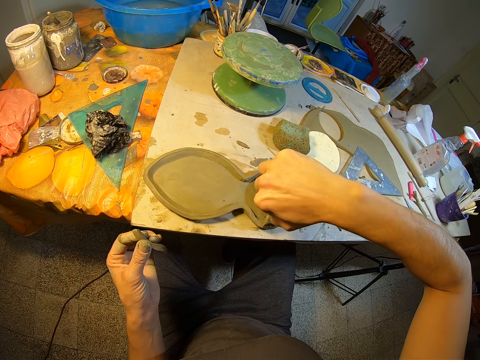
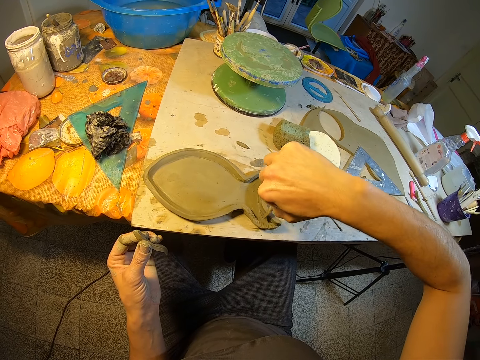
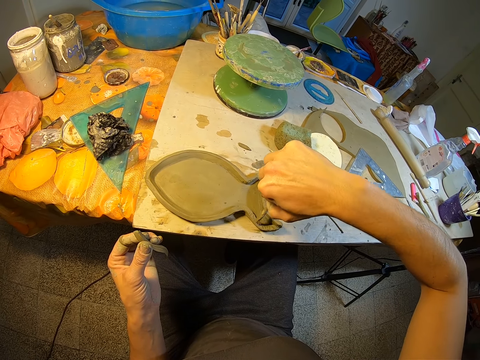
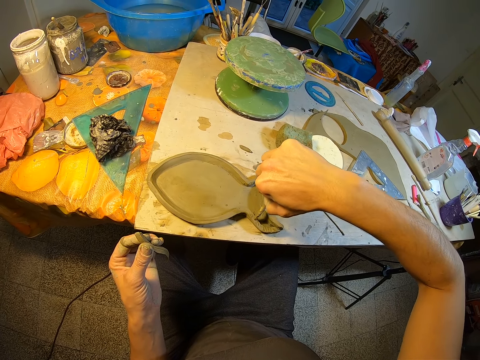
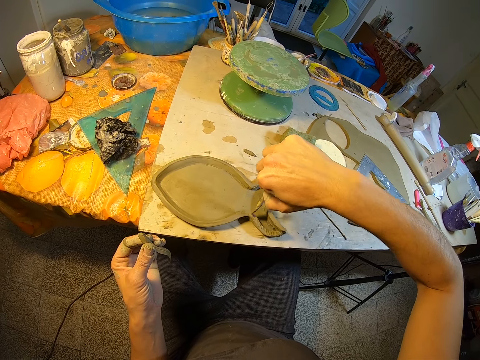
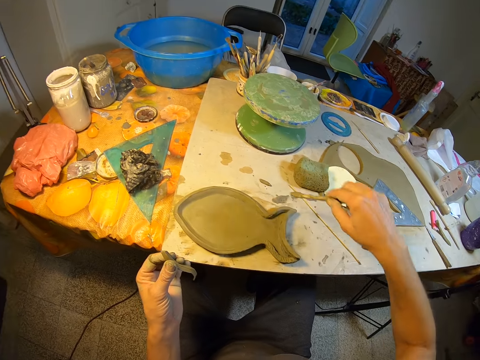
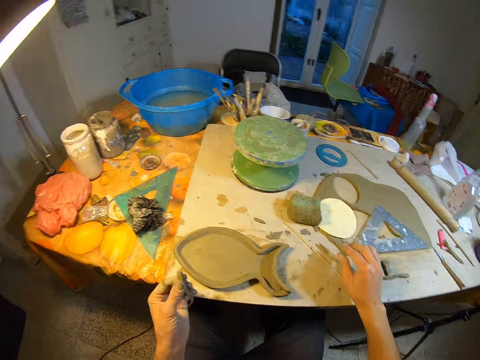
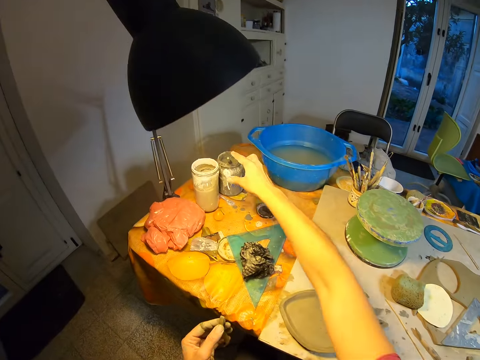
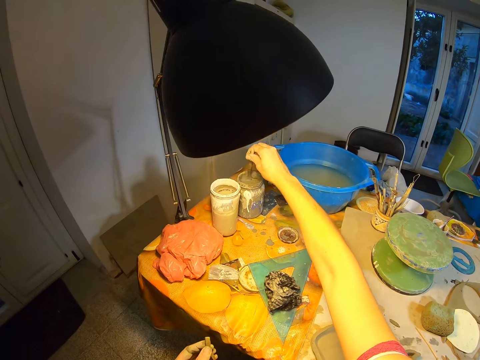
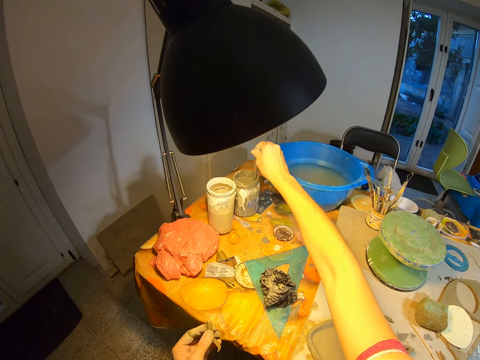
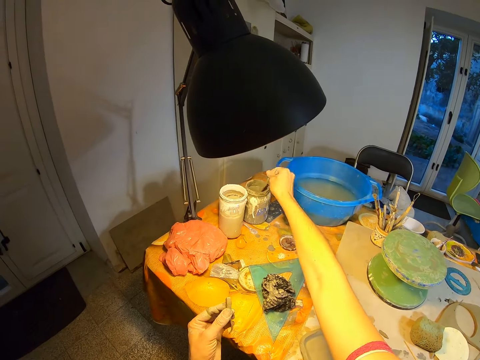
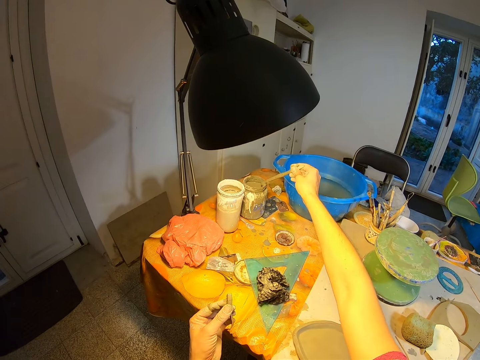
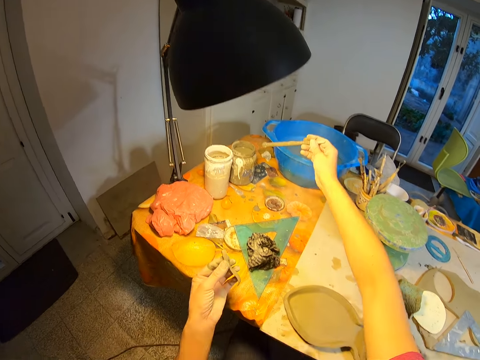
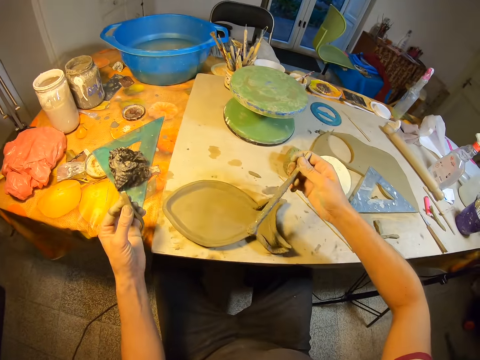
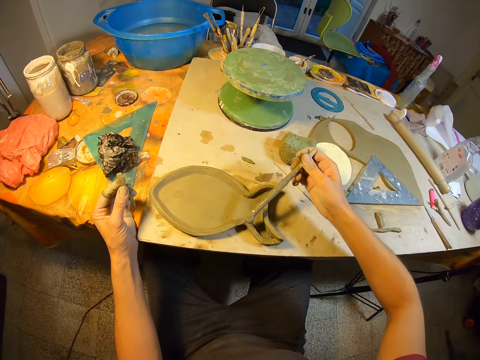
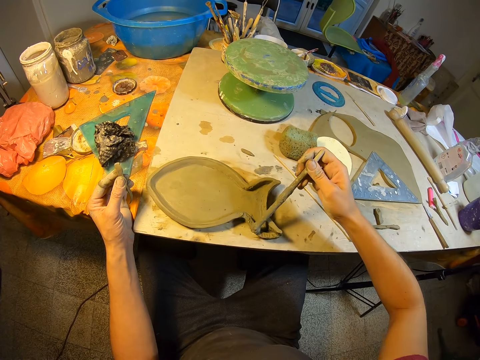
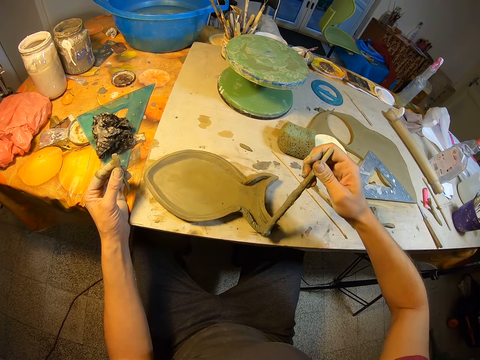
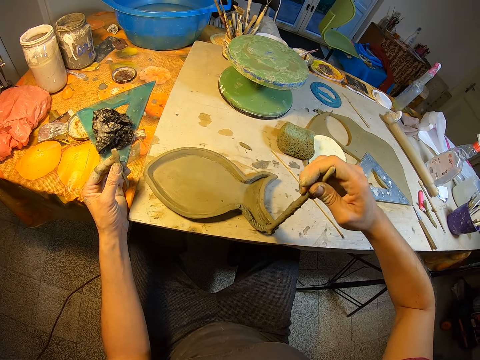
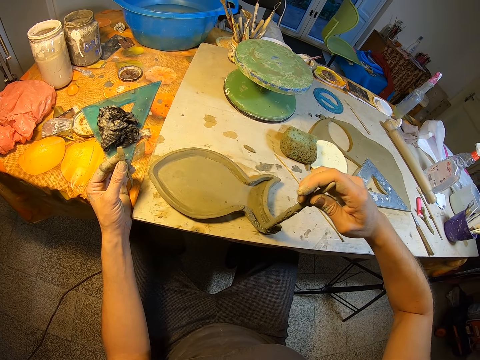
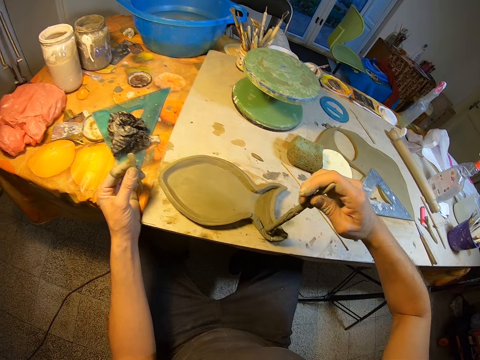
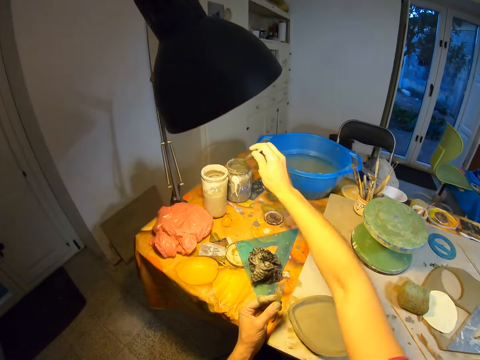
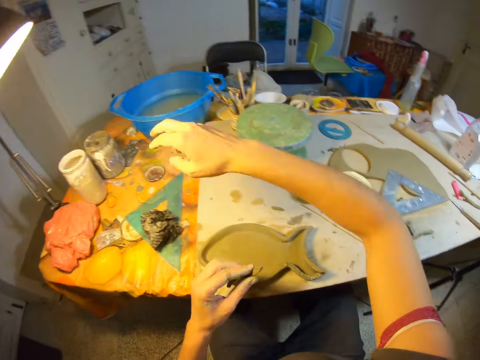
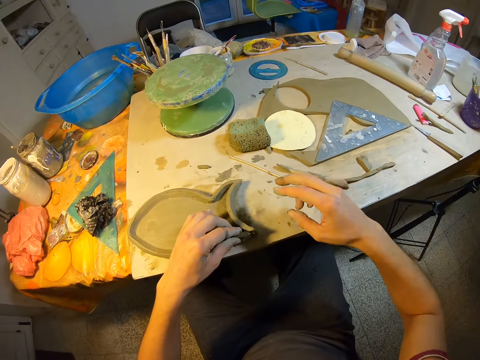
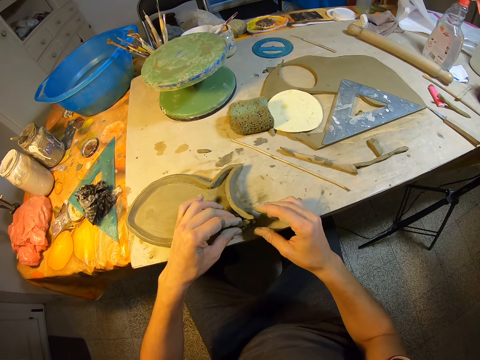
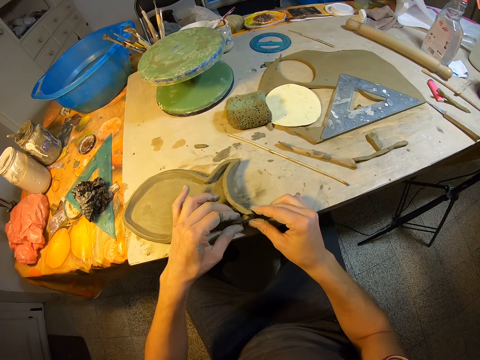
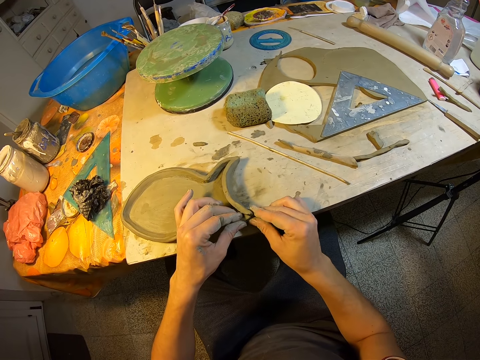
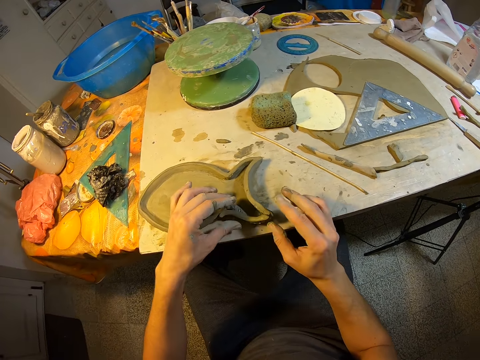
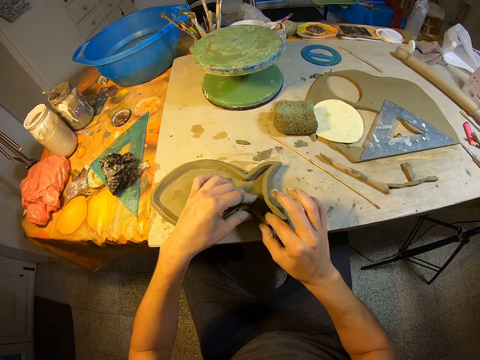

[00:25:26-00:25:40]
The camera wearer places the wooden stick on the table with his right hand. He scrubs the wooden brush around the container of paint with his right hand. He picks up the brush from the container. He paints the fish-like clay with the wooden brush. He drops the wooden brush into the container of paint with his right hand. He sculpts the fish-like clay with his hands. He aligns the clay model with his hands.

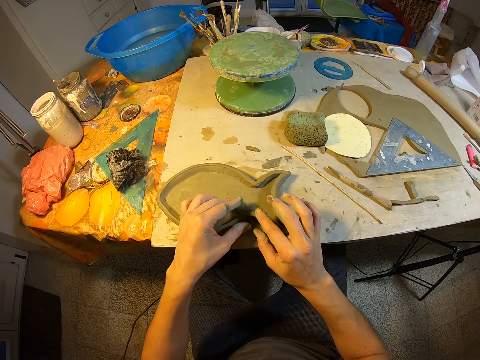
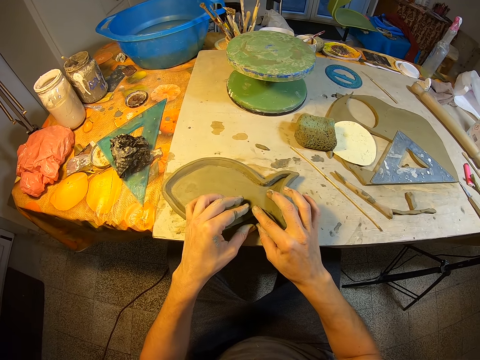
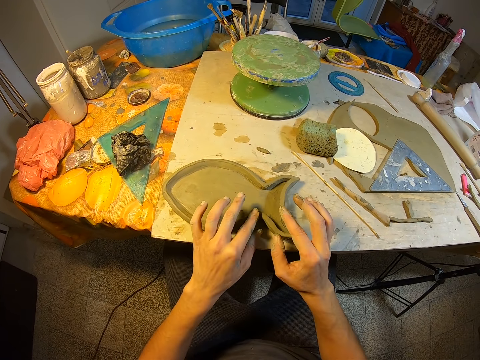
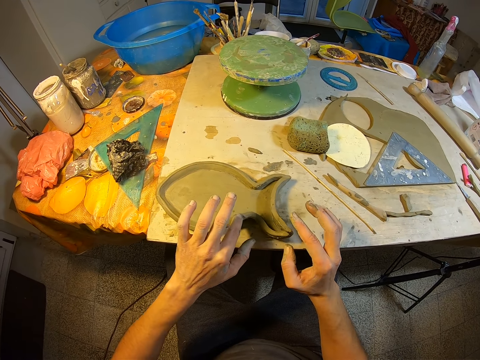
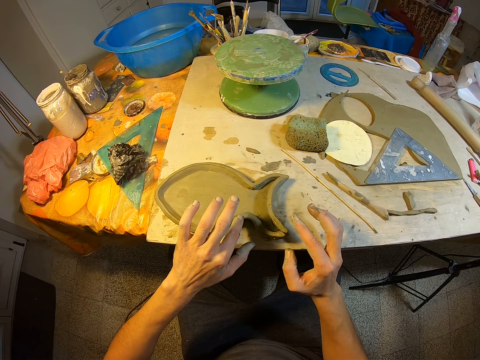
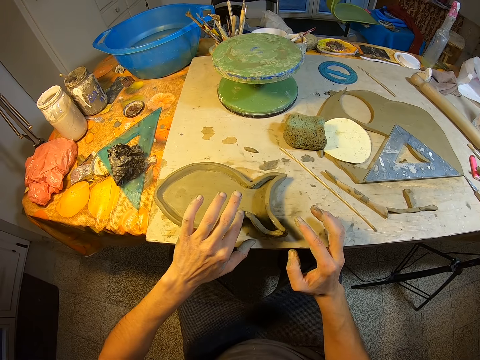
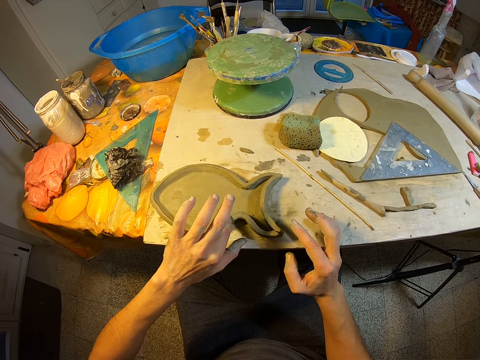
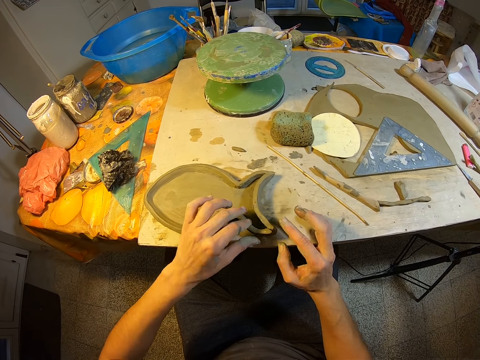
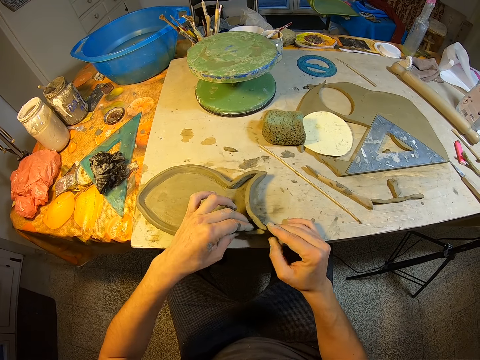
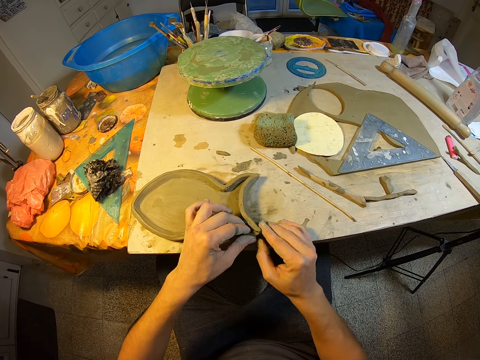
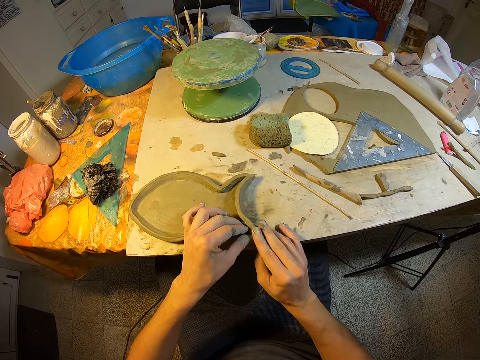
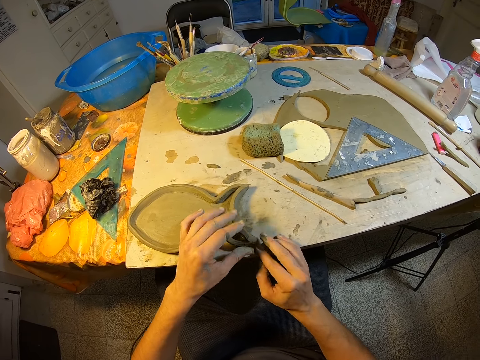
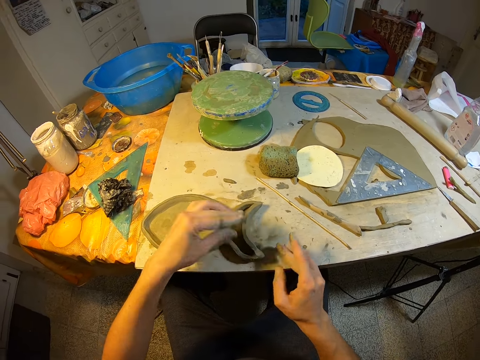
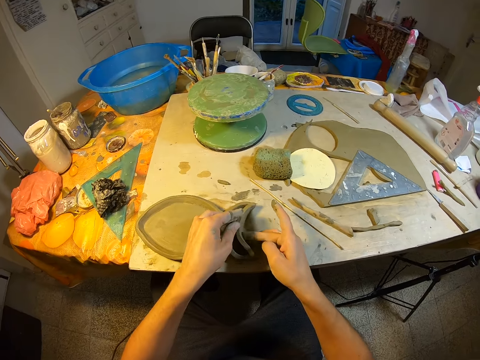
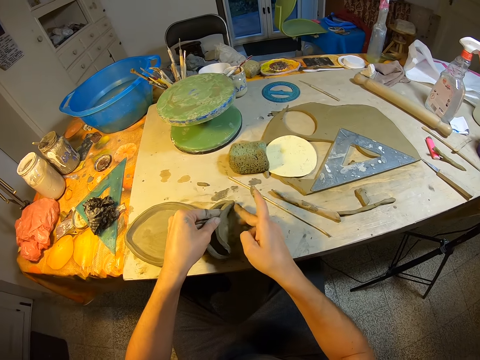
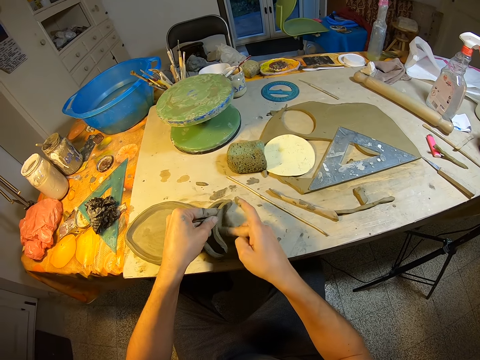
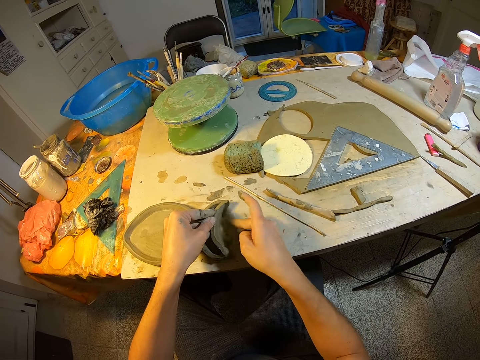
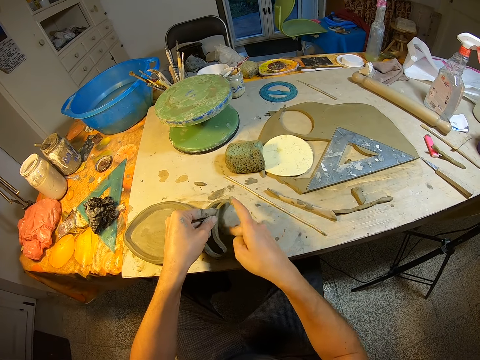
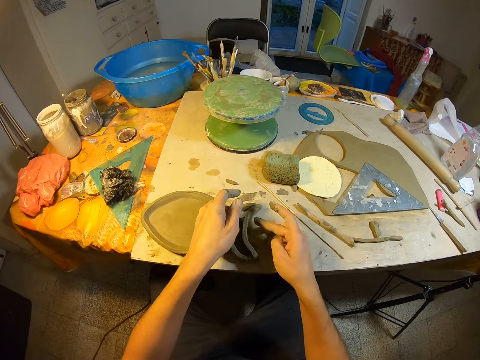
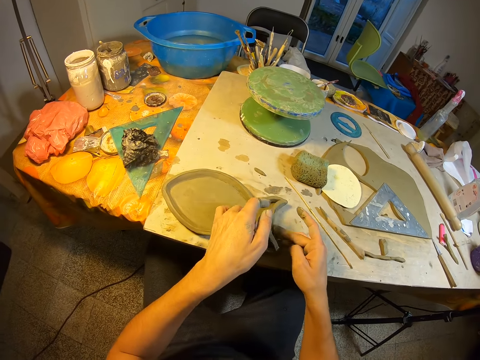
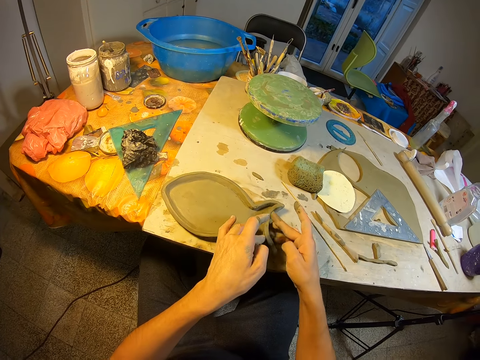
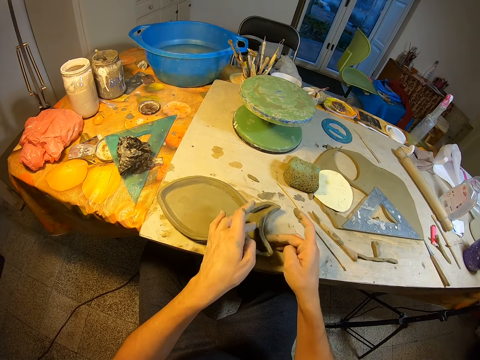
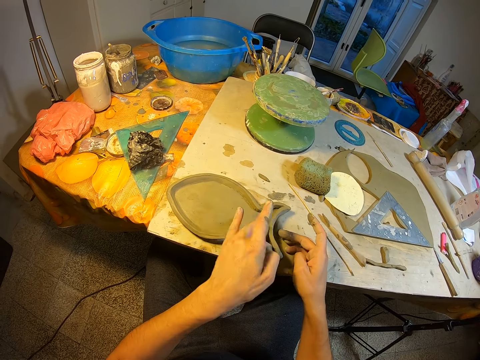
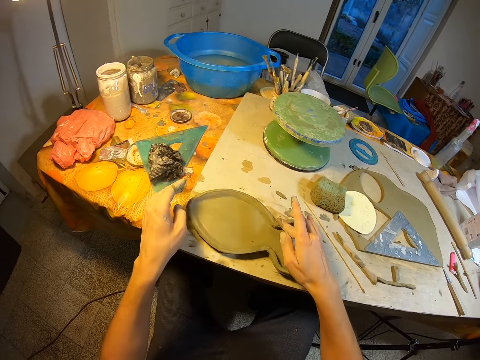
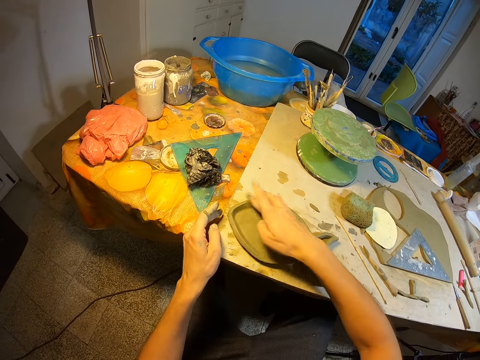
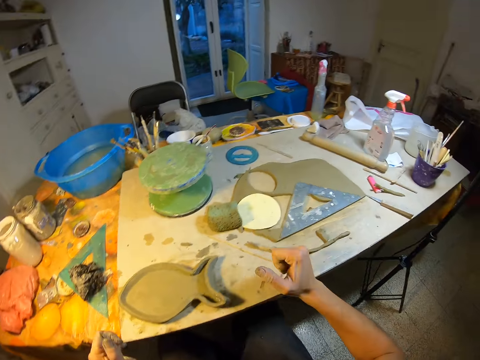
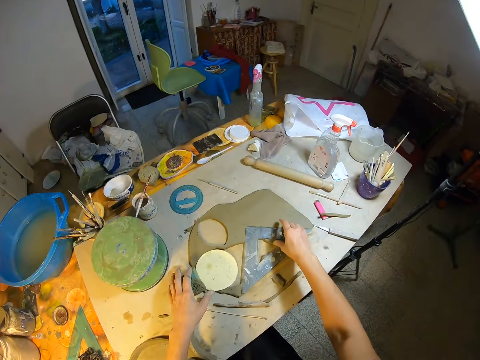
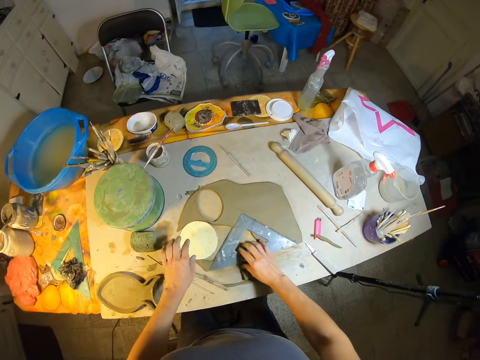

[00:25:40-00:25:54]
The camera wearer aligns the clay model with his left hand. He aligns the clay model with his hands. He rubs the clay with his right hand.
